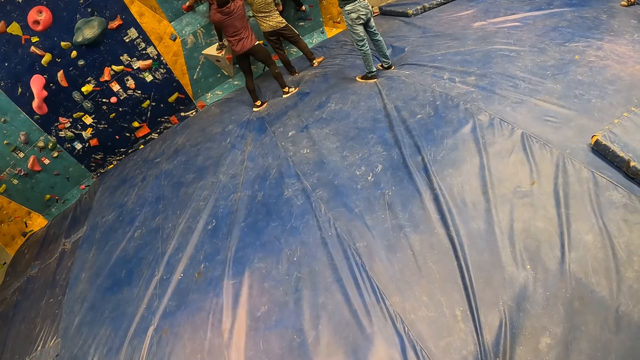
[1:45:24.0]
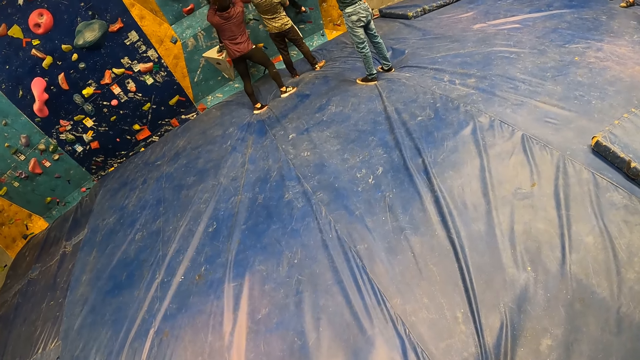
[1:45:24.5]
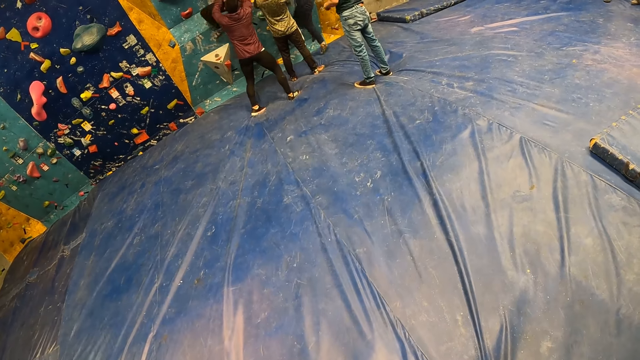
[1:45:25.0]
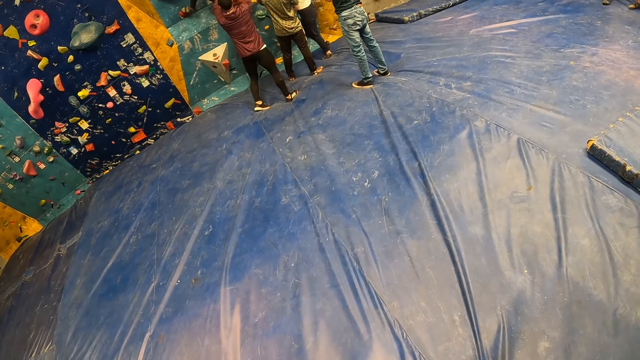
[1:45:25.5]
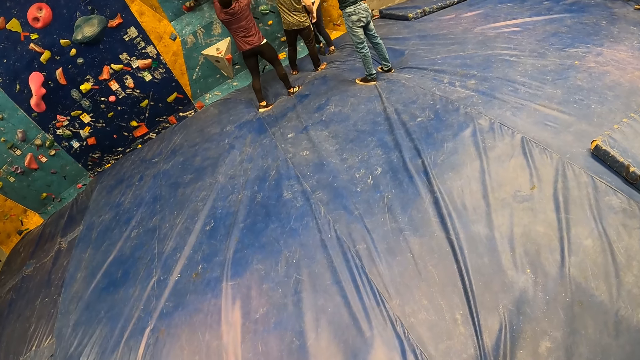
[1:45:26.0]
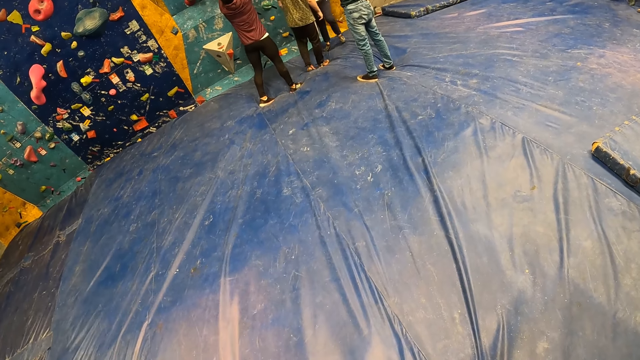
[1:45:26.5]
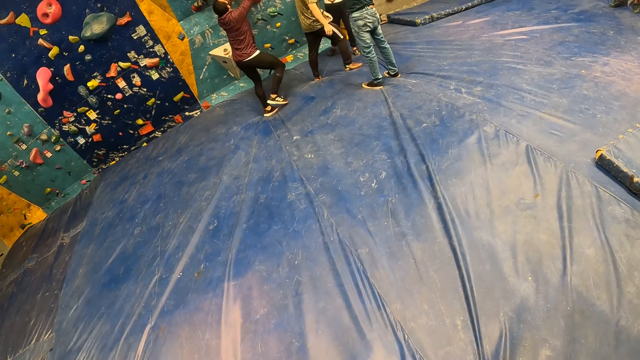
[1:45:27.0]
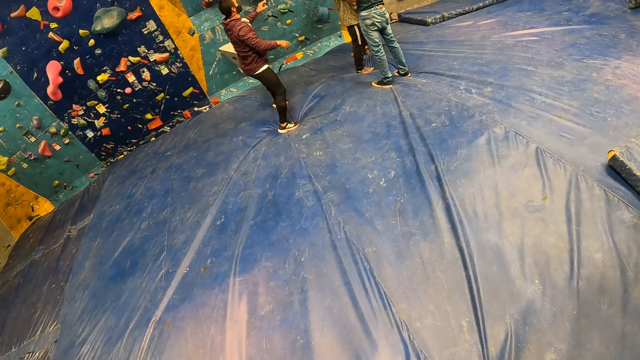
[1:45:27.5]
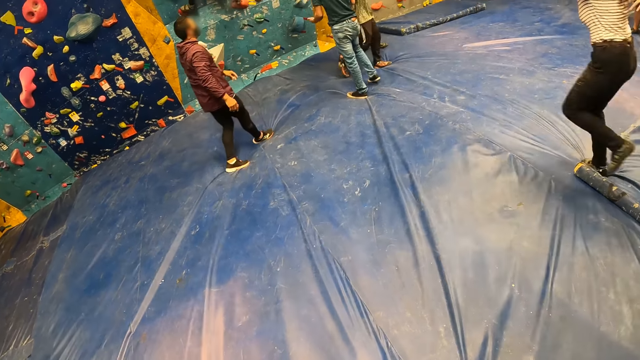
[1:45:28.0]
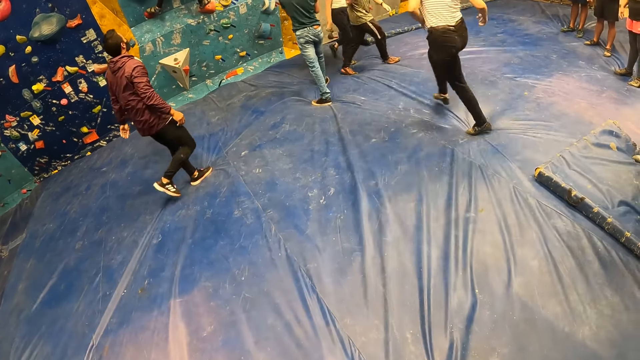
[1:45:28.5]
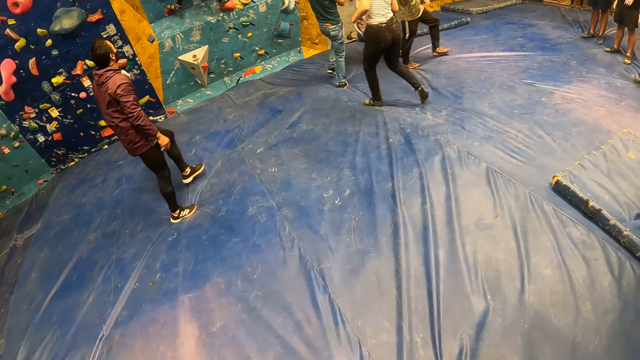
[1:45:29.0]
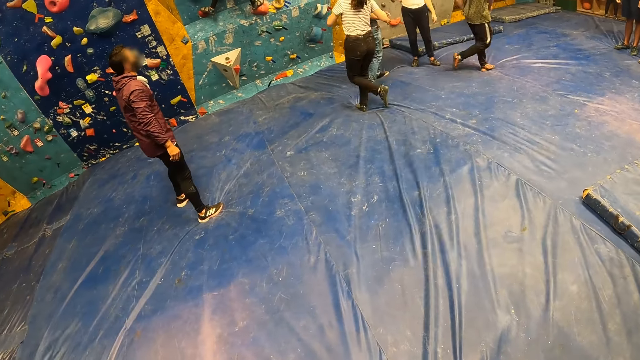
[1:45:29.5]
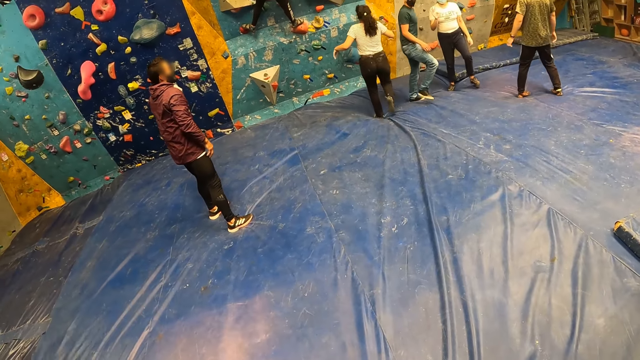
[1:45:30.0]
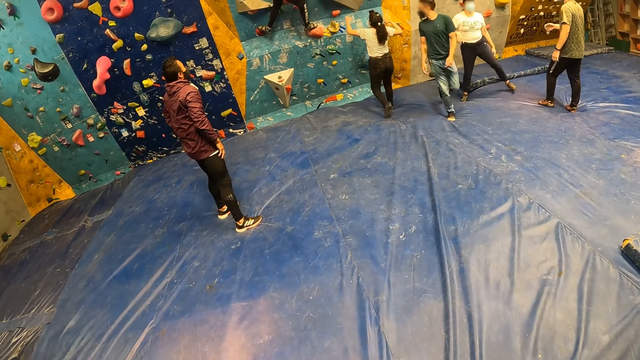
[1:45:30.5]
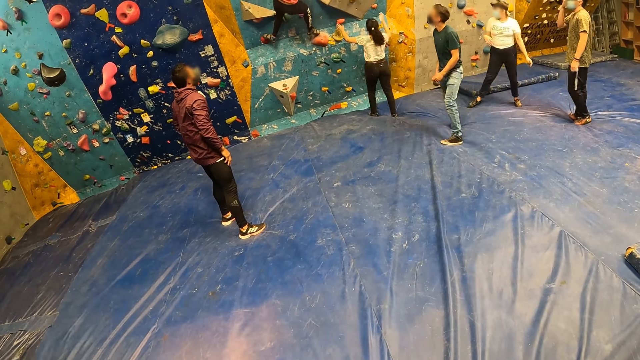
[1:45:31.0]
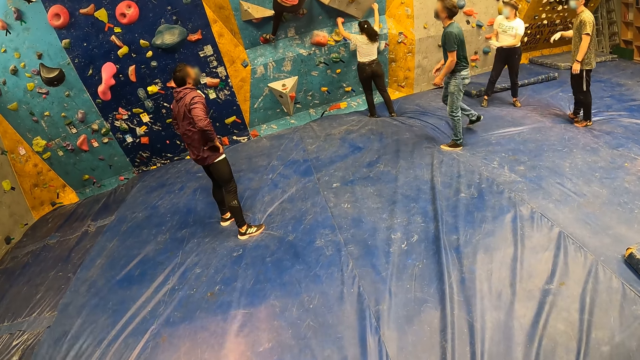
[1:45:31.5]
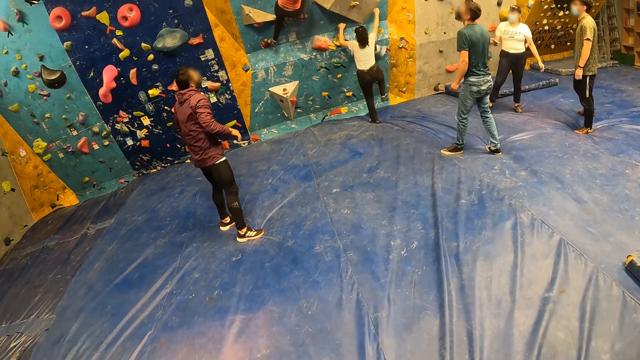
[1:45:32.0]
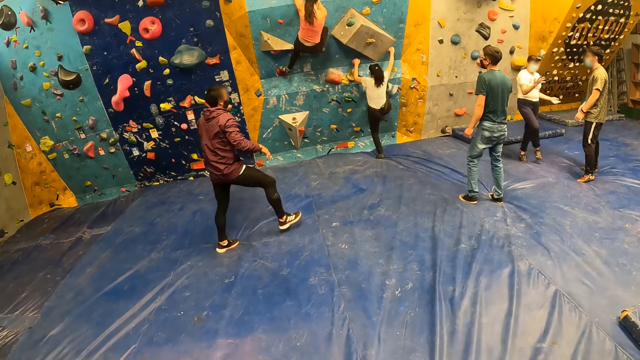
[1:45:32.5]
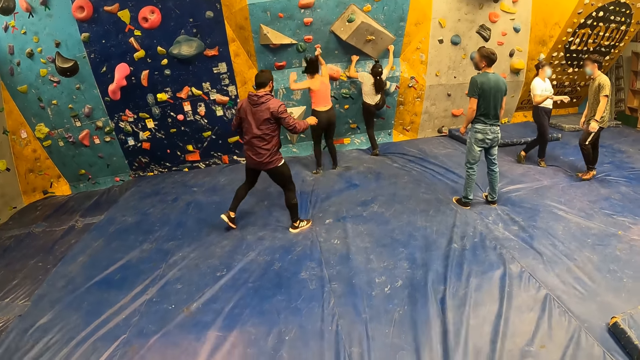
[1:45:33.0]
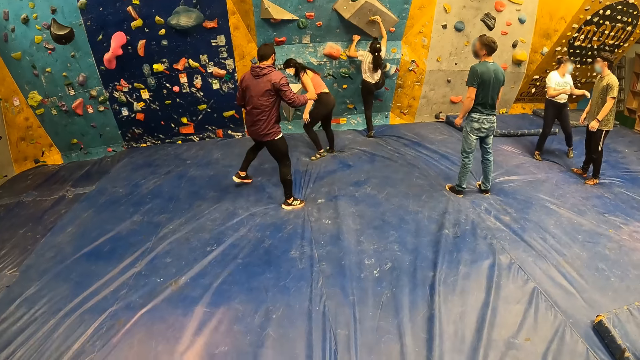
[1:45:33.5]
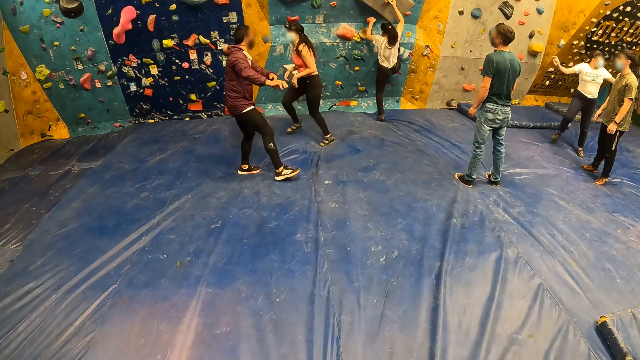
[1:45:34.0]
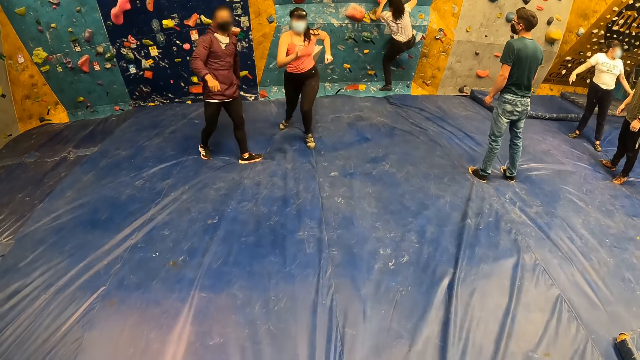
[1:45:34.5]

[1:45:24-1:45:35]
A woman jumps down from the climbing-wall. The camera wearer looks around. A man touches his face with his right hand. Another man places his right hand on his hip. The woman dusts her hands. Another woman climbs the climbing-wall. A third woman jumps down from the climbing-wall.

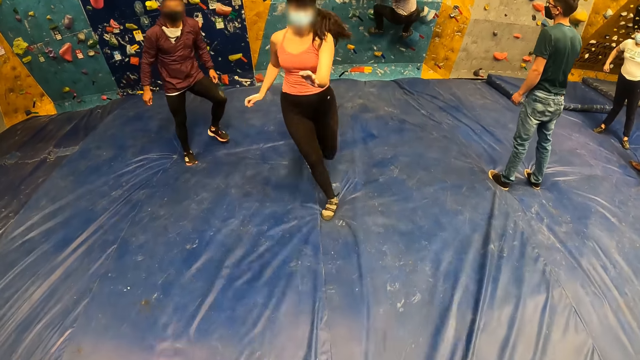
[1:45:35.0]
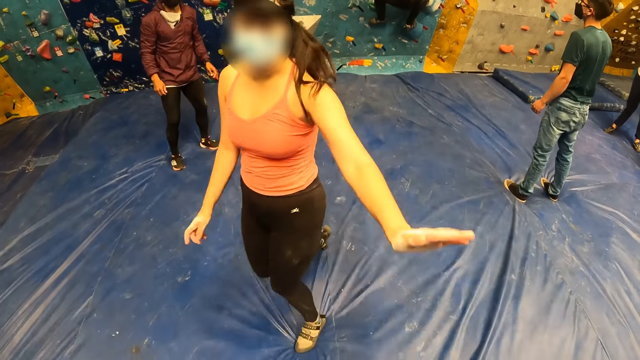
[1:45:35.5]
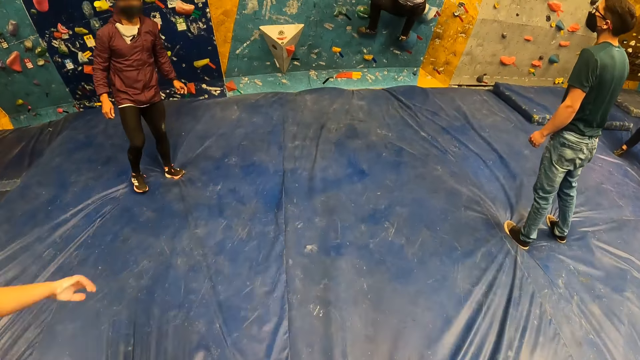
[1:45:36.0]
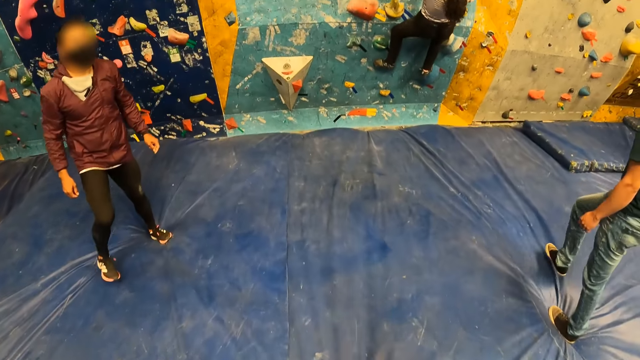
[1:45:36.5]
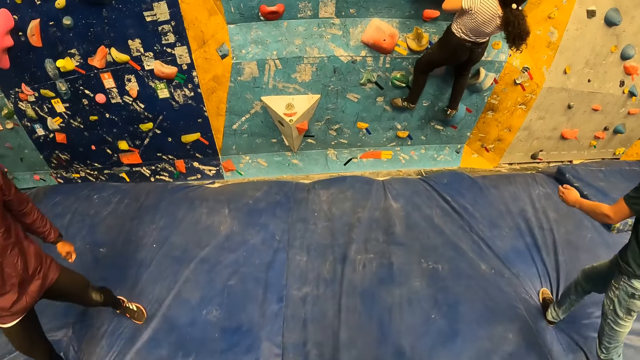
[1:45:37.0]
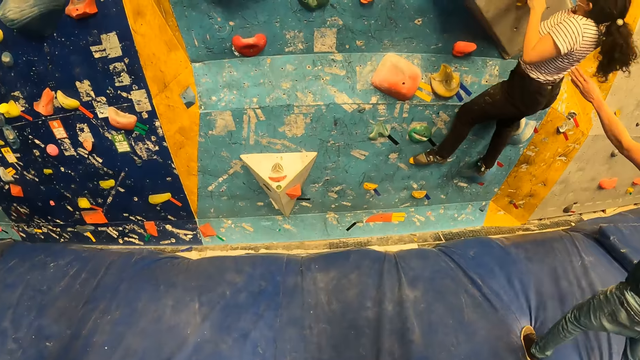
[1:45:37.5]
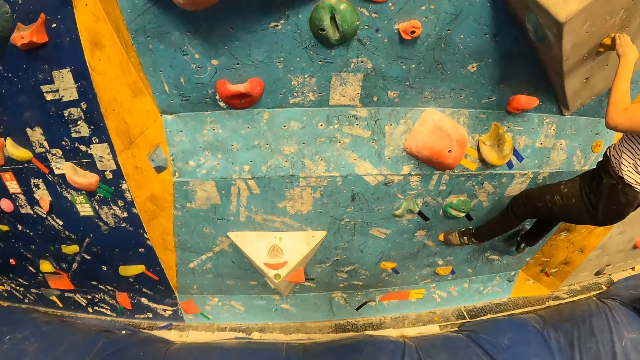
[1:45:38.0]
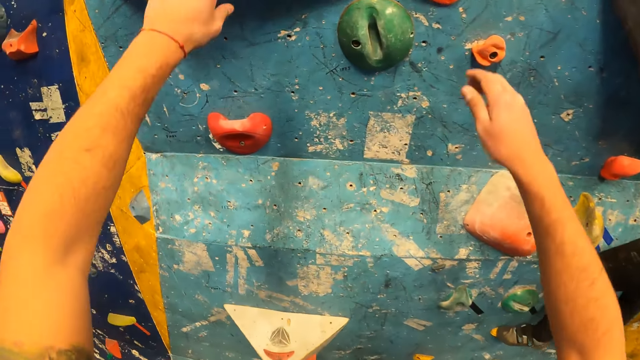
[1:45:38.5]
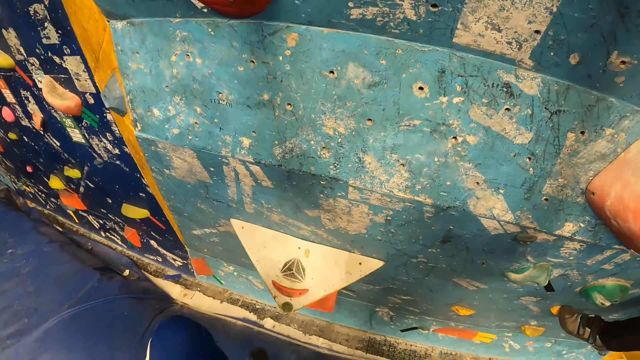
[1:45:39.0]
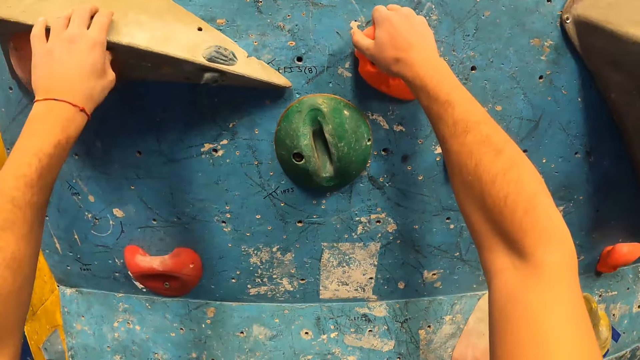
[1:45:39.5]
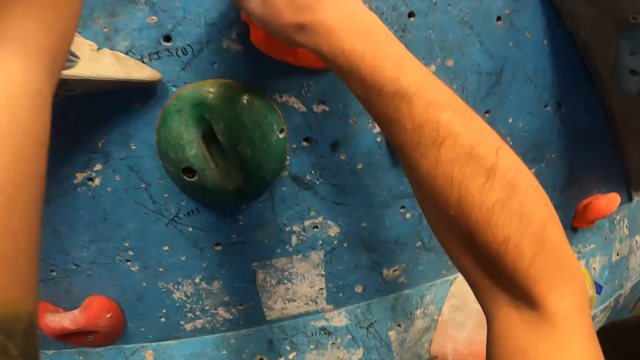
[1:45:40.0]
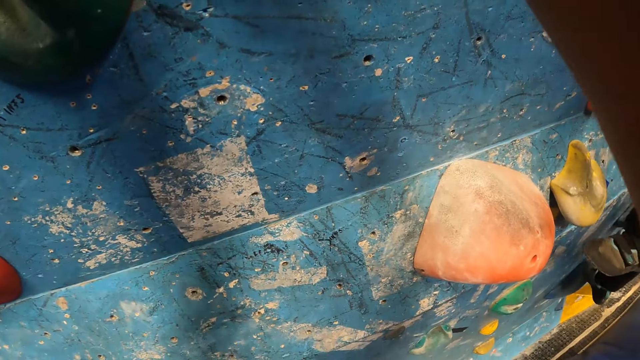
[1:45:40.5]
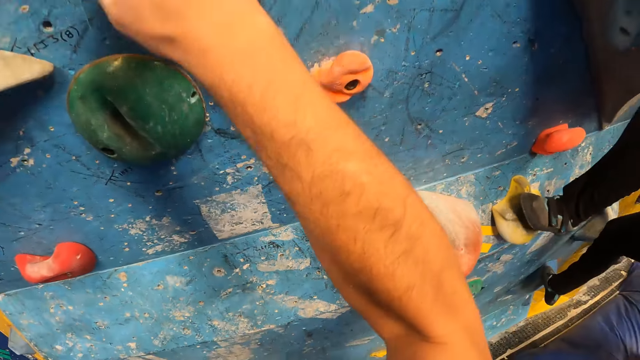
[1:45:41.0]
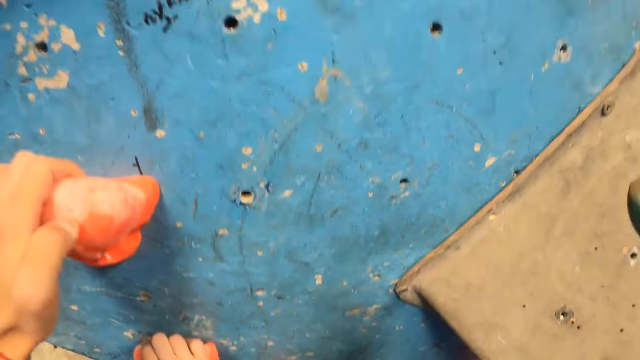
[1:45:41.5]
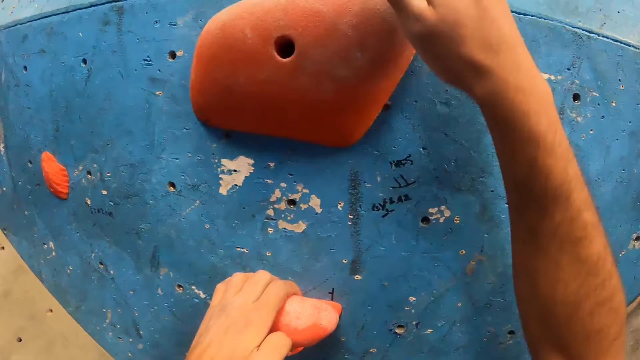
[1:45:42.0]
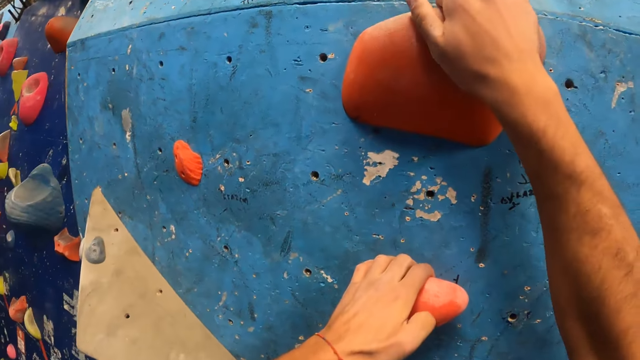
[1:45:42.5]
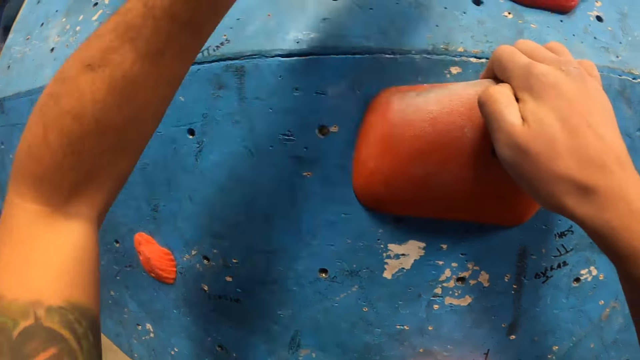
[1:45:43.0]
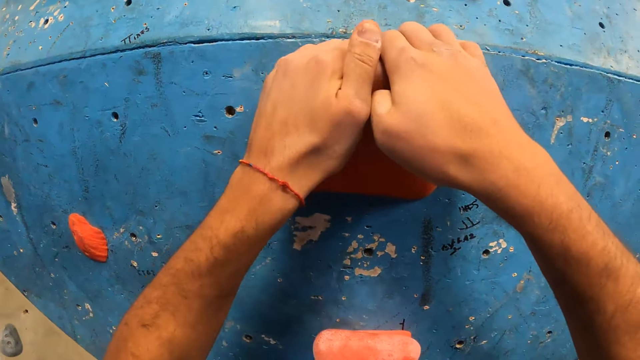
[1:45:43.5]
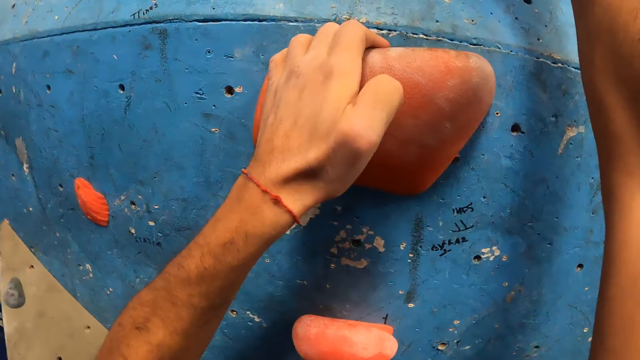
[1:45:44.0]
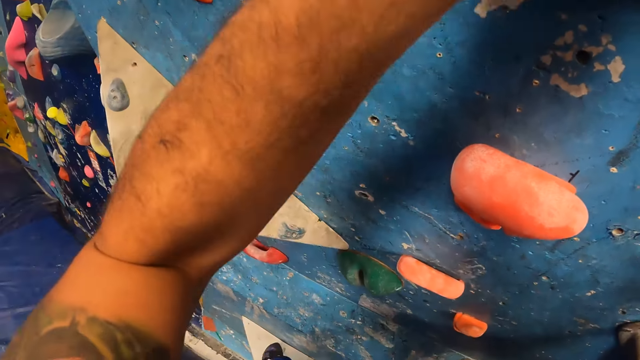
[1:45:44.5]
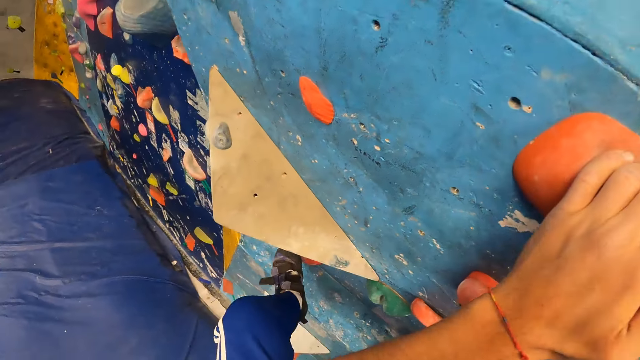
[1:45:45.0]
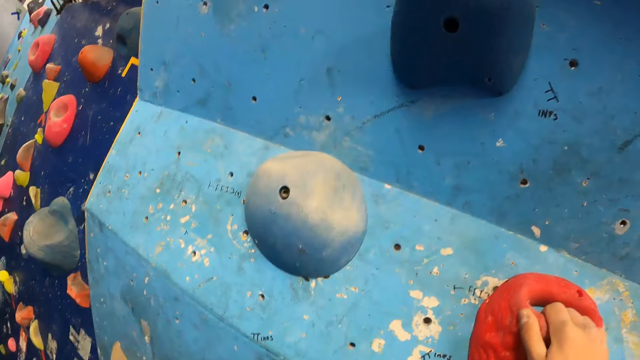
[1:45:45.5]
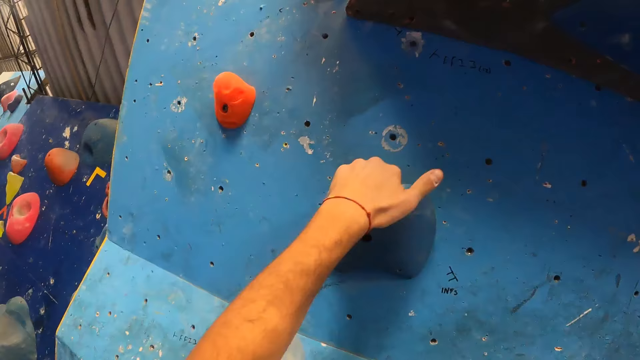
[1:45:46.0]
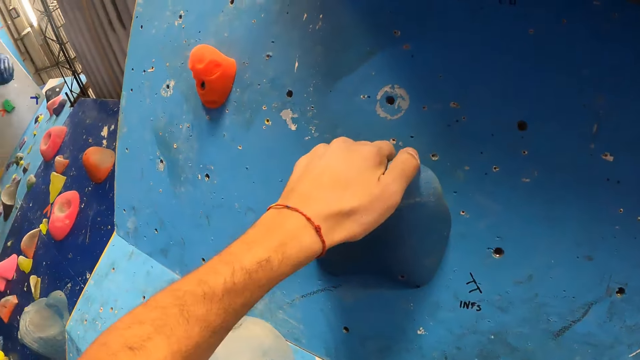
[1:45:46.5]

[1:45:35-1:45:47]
A person runs across the room. The camera wearer walks towards the wall. A man pushes a woman with his left hand. The camera wearer climbs the climbing-wall.
